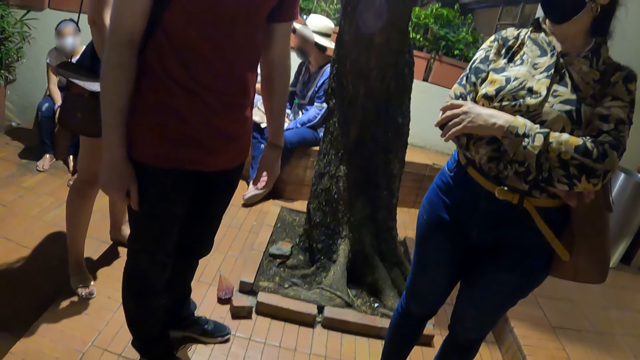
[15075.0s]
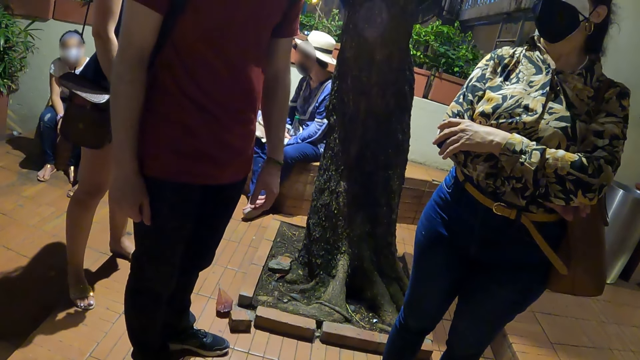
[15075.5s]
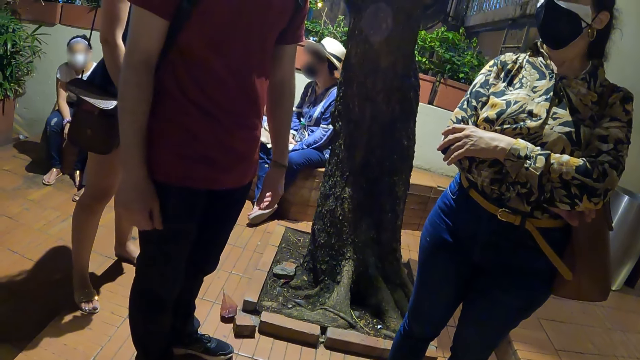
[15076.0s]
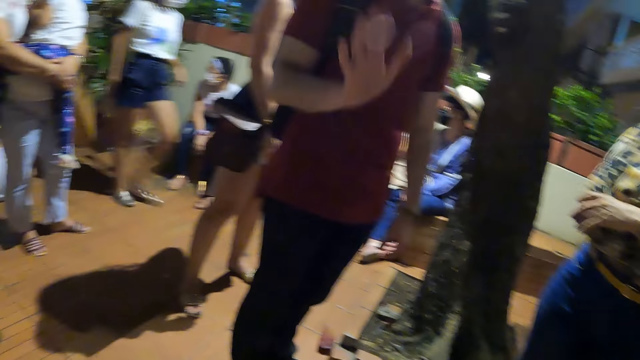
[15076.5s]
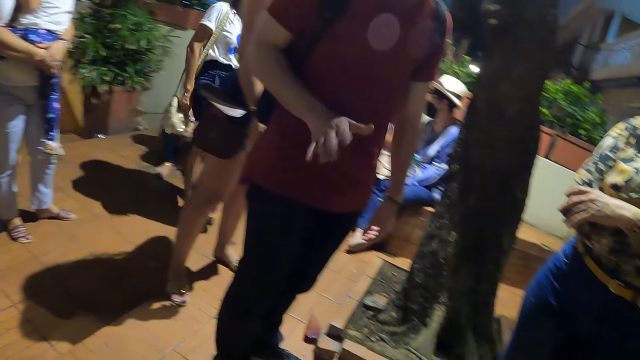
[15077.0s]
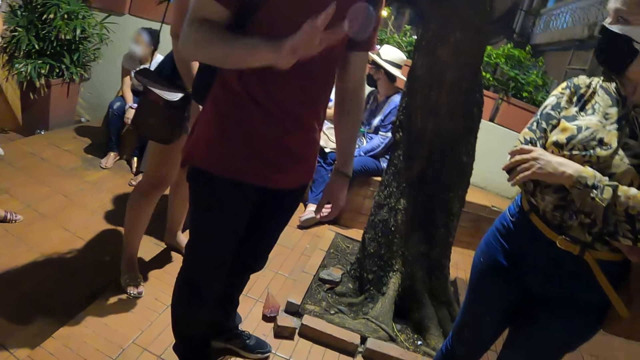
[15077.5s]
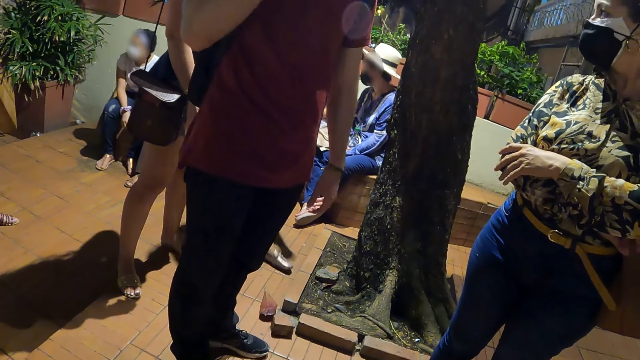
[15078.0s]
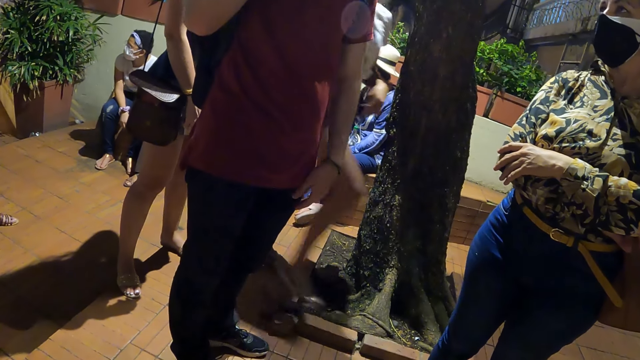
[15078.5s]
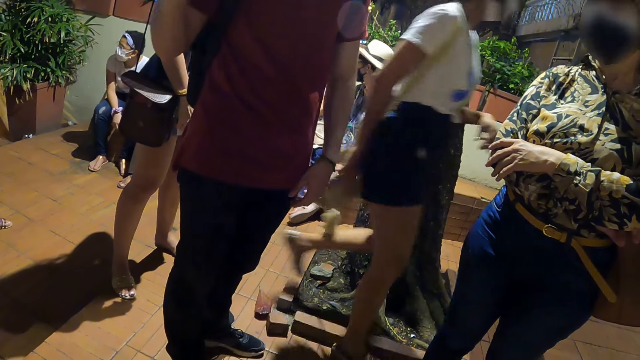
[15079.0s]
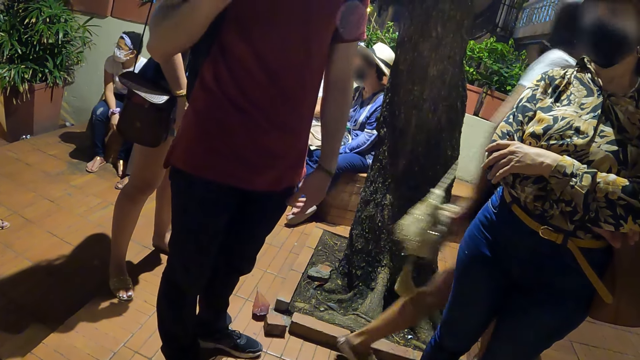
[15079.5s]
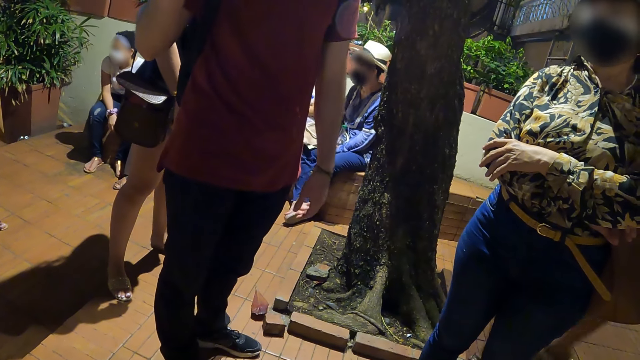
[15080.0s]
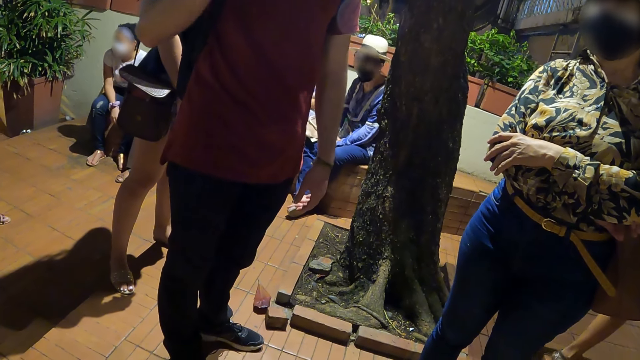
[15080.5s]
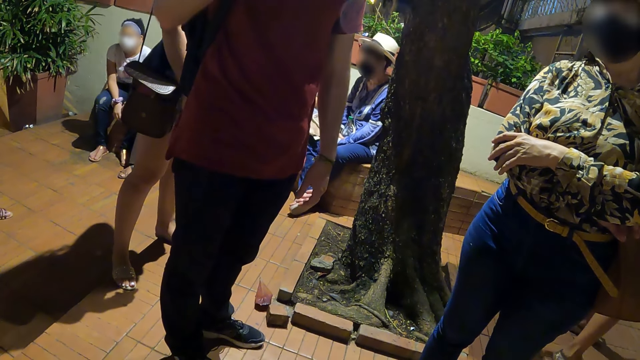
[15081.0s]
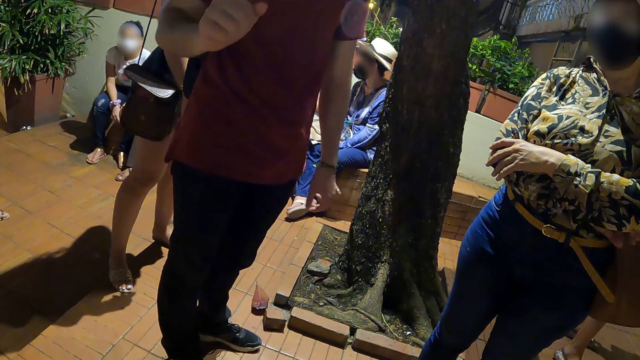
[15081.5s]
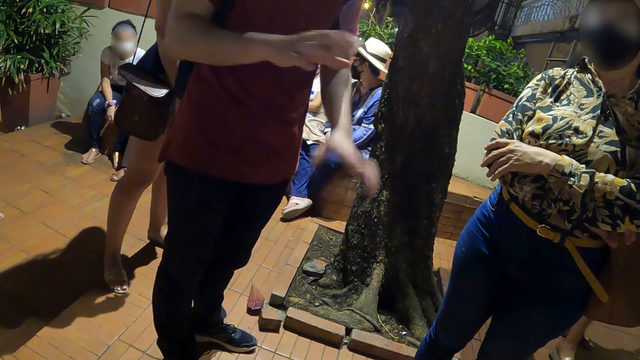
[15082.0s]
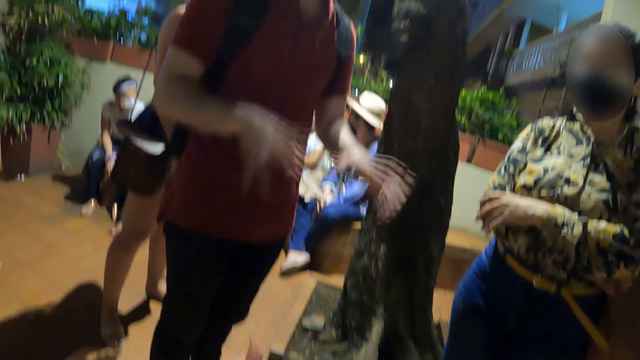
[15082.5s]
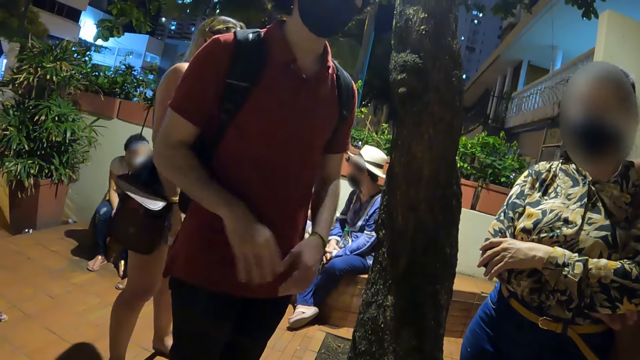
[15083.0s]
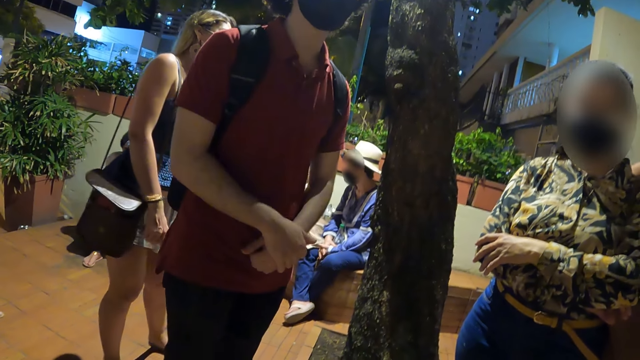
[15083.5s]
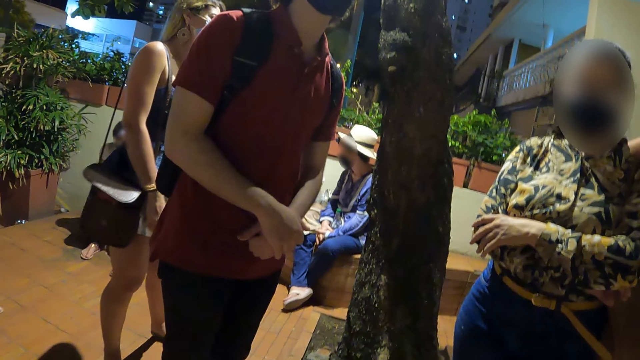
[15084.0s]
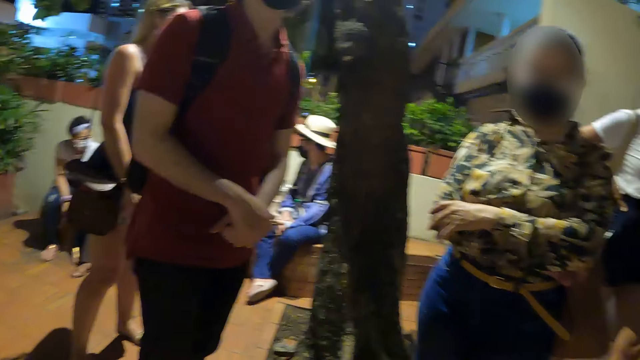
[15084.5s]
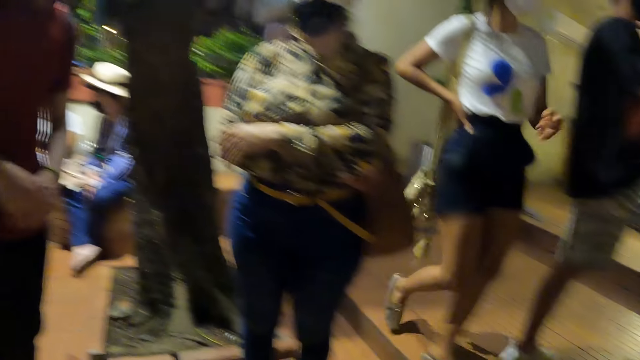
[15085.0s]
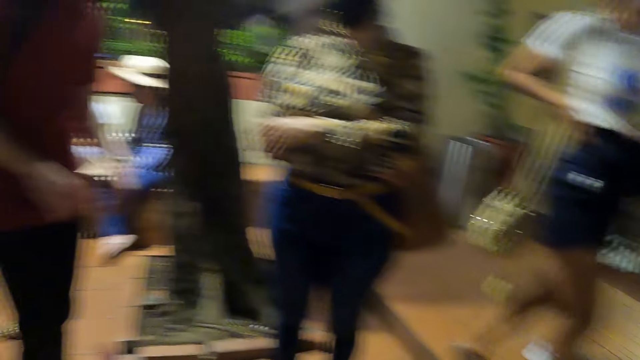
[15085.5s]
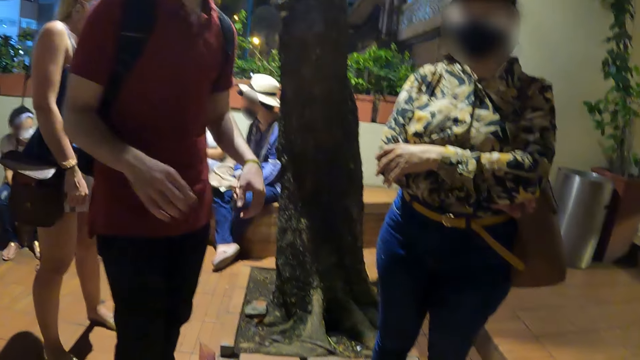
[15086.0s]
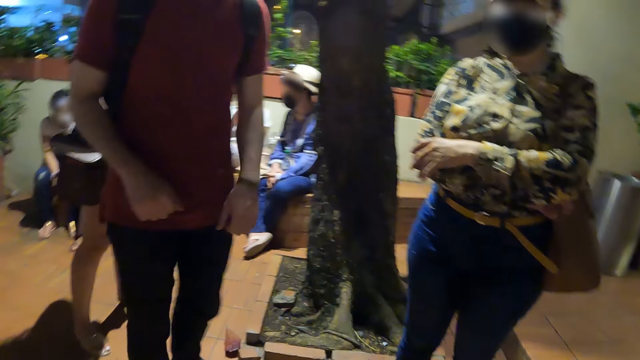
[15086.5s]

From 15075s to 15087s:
A man talks to the camera wearer.

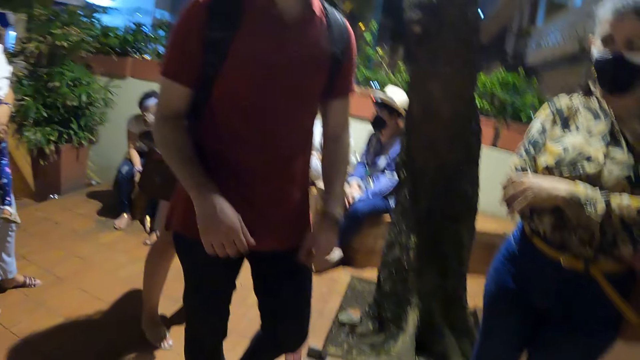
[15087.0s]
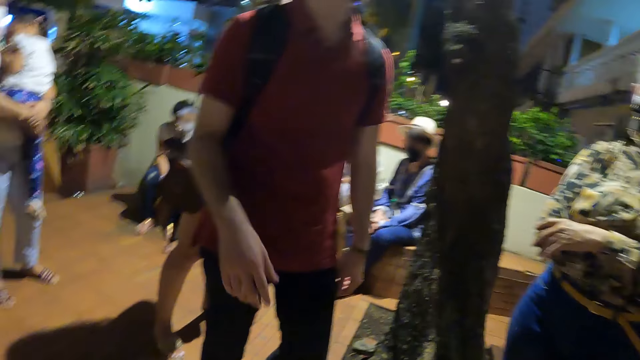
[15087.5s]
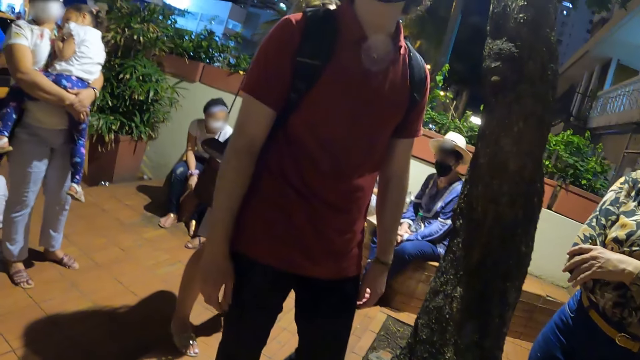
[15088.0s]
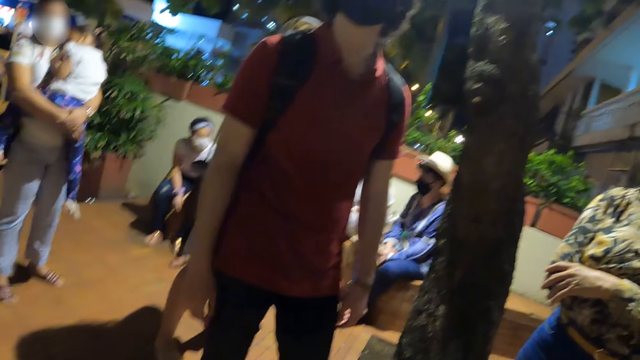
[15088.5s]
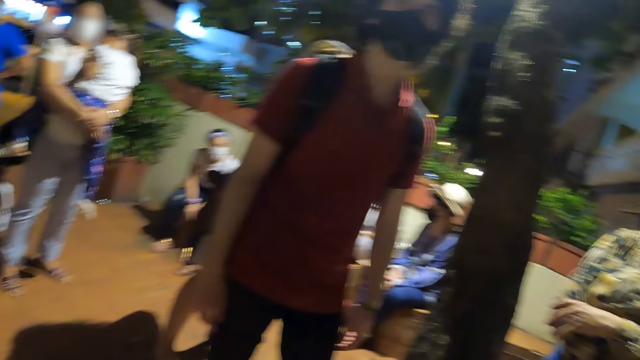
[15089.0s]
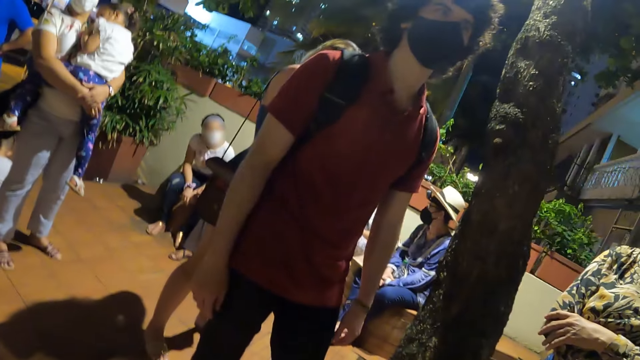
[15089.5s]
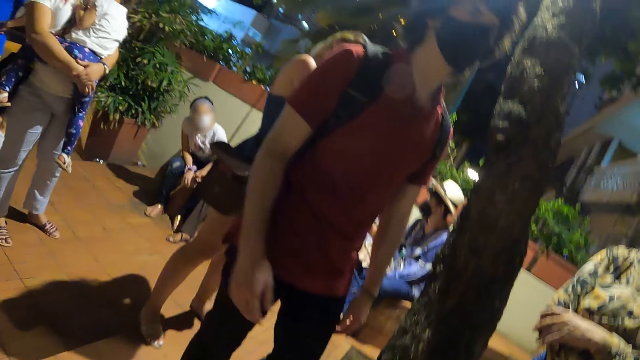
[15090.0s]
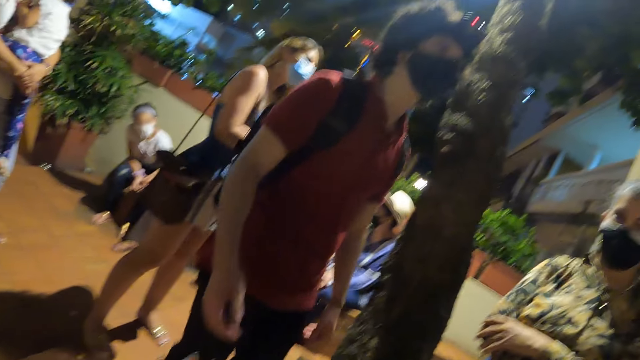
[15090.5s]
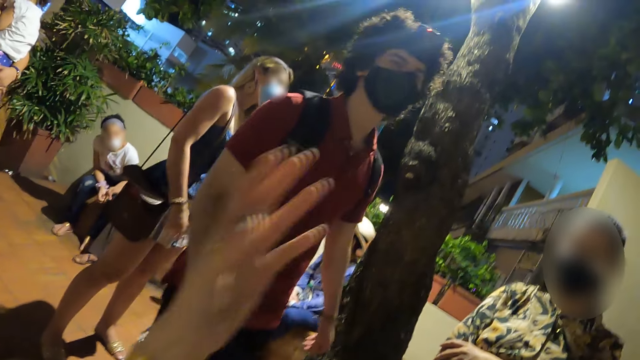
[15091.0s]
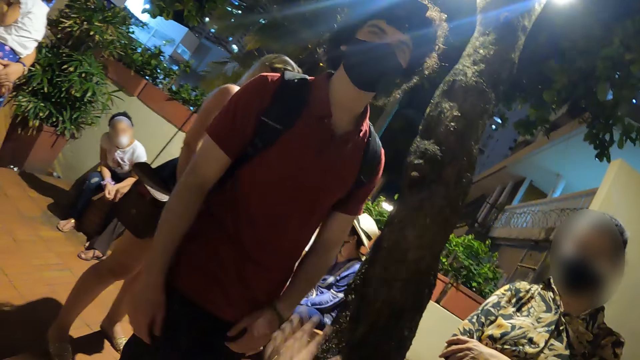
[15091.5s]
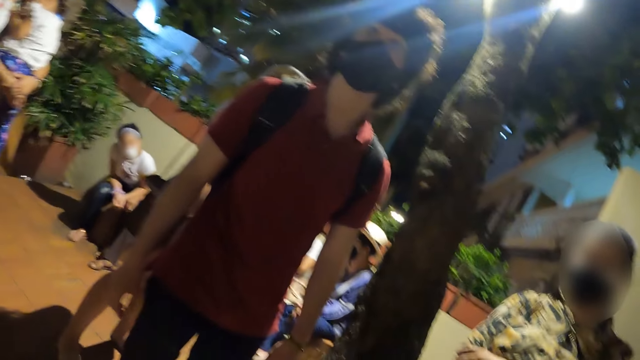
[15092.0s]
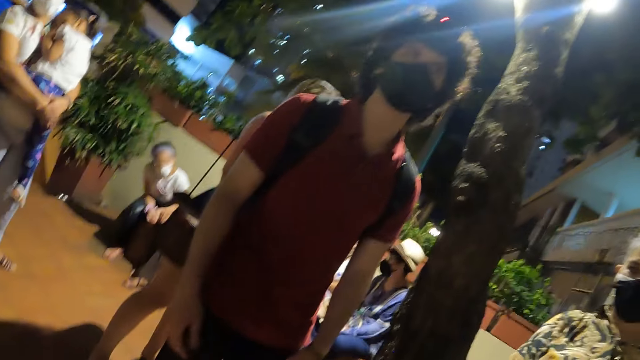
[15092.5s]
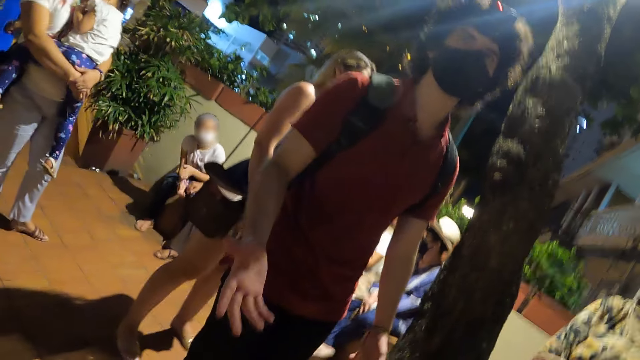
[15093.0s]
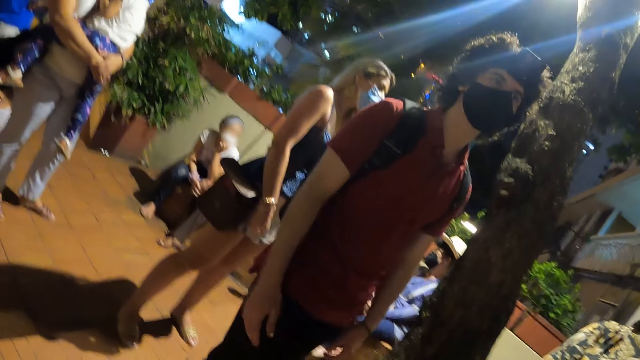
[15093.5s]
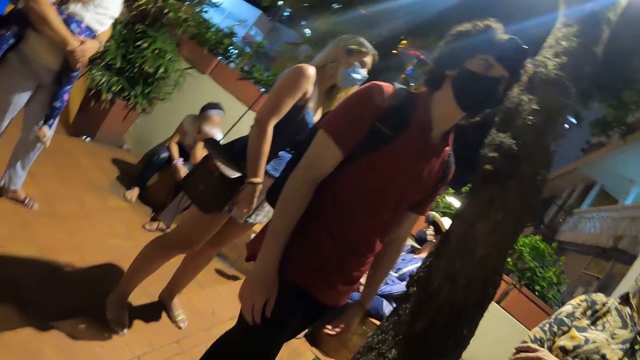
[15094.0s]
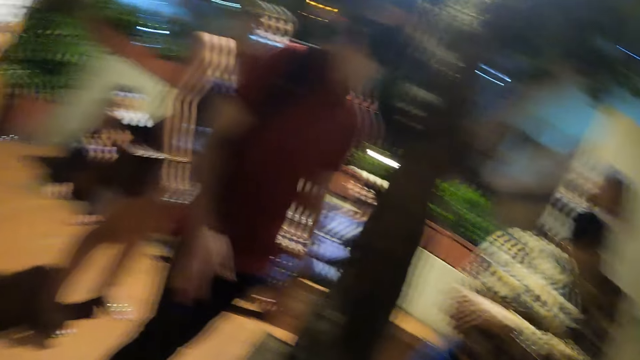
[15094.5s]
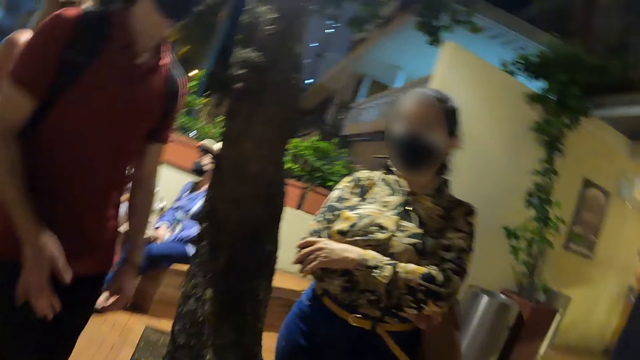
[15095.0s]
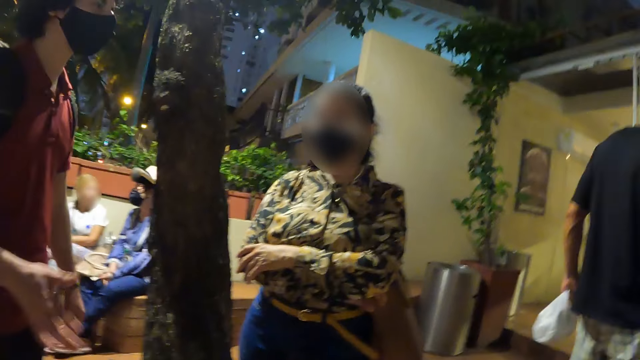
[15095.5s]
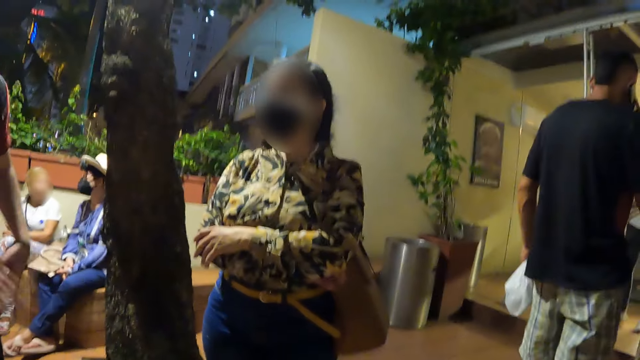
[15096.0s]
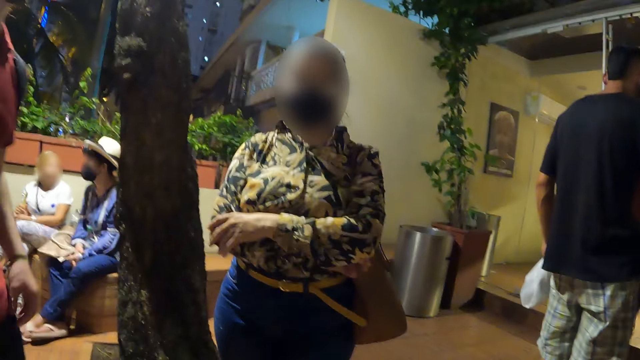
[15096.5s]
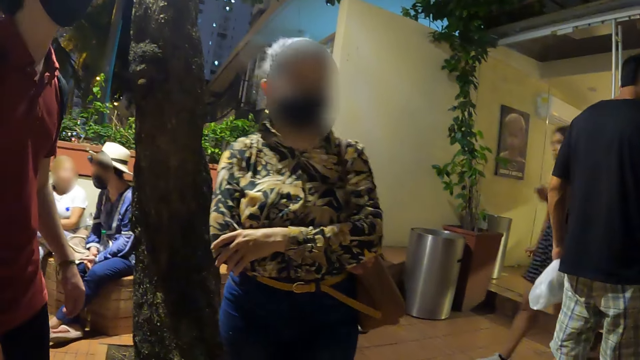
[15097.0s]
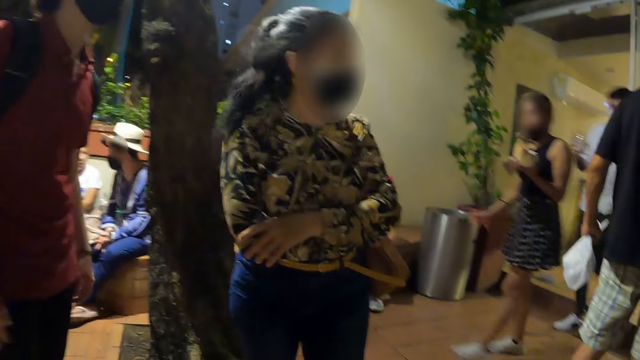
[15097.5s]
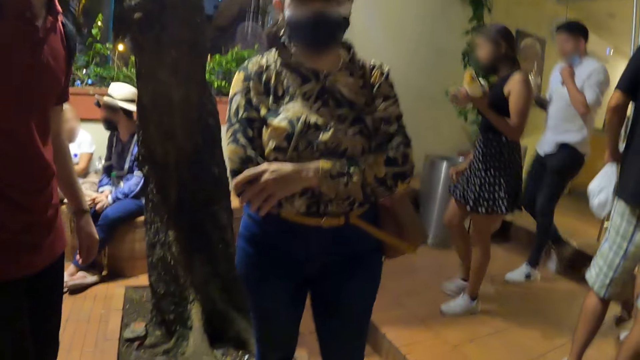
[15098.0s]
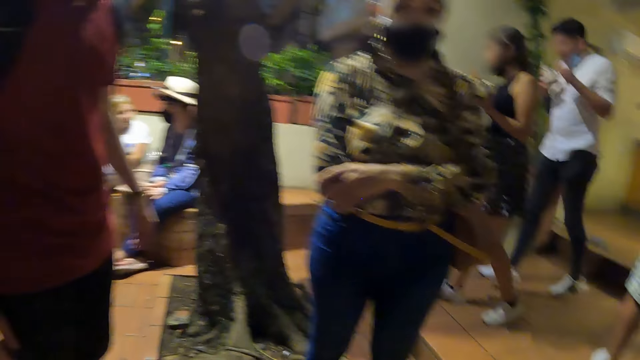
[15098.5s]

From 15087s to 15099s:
The camera wearer moves the left hand. They lift up the hand. A man talks to the camera wearer.
